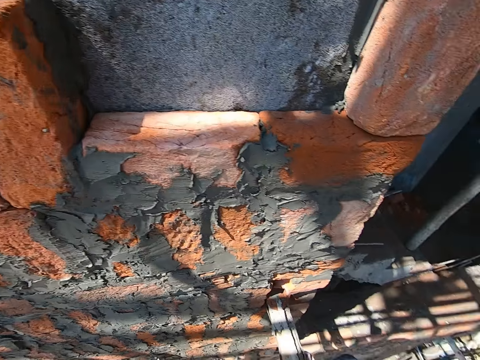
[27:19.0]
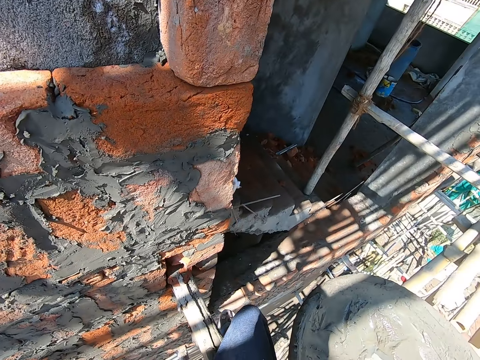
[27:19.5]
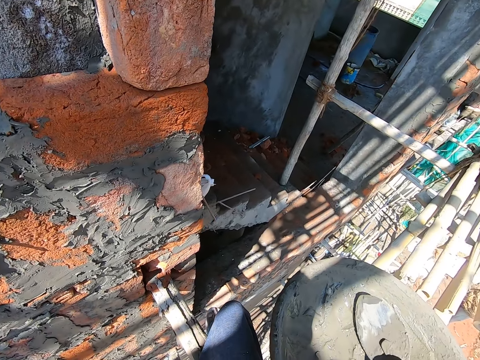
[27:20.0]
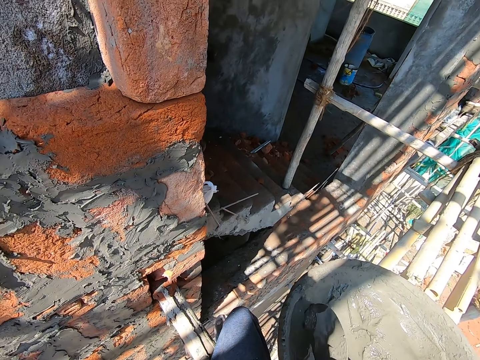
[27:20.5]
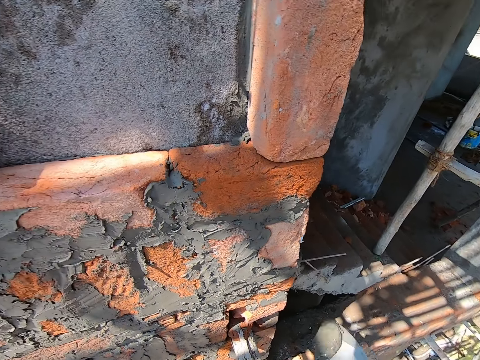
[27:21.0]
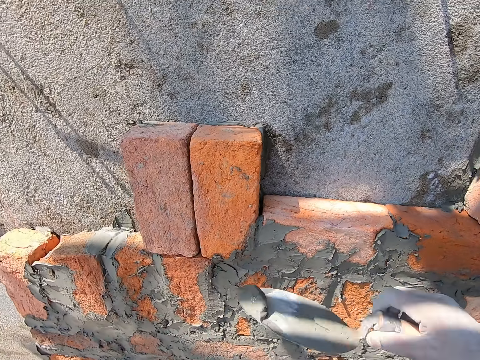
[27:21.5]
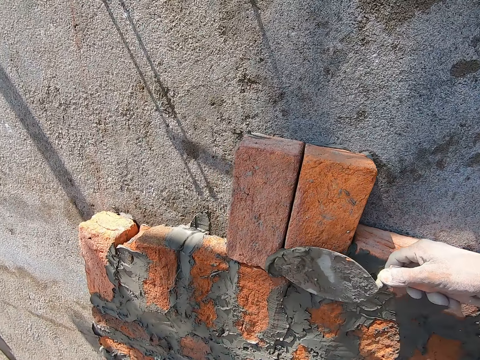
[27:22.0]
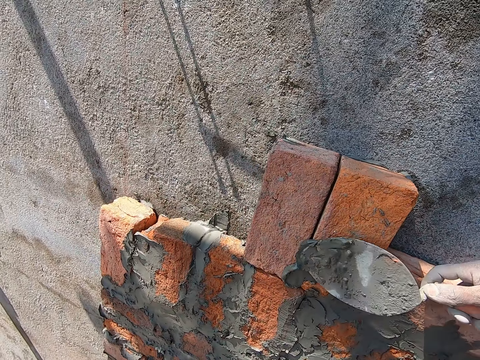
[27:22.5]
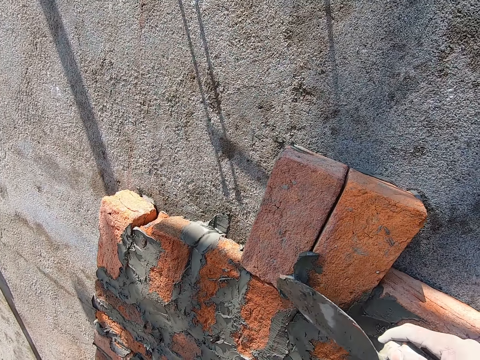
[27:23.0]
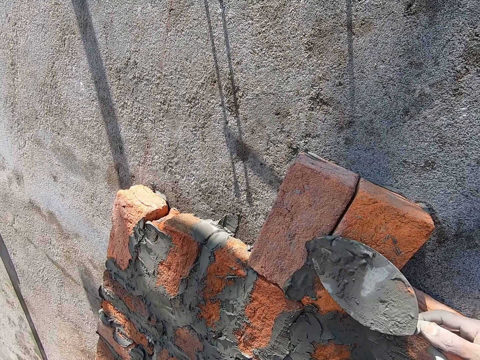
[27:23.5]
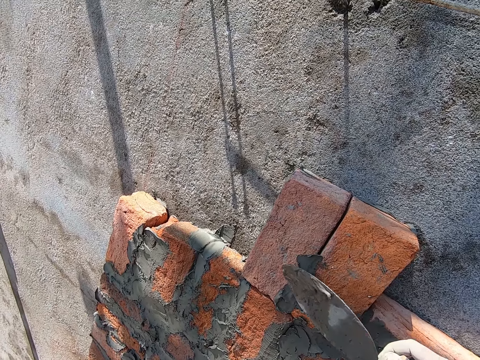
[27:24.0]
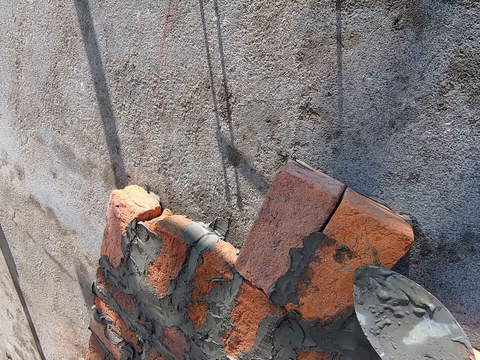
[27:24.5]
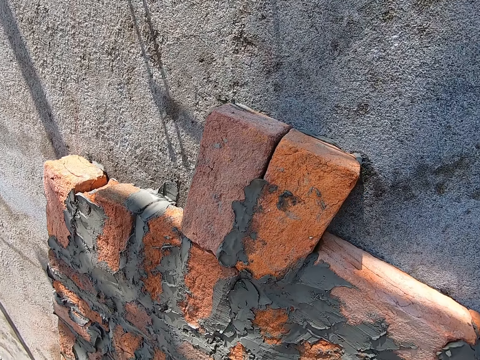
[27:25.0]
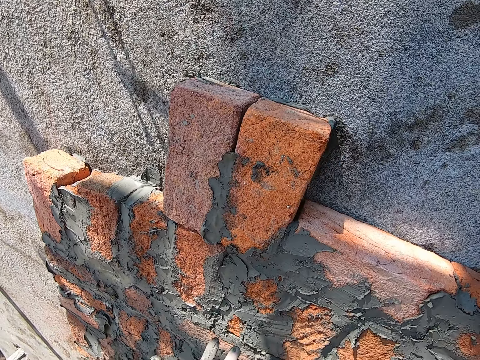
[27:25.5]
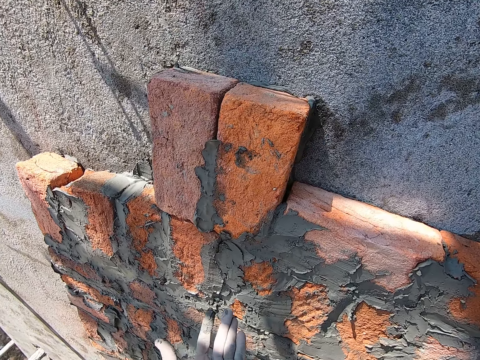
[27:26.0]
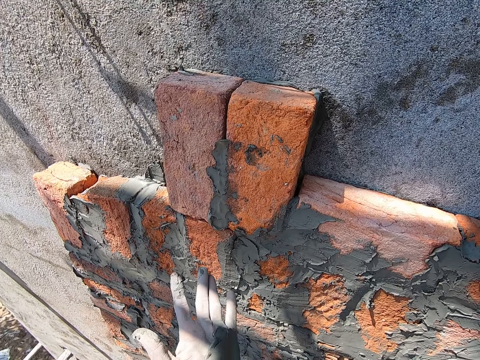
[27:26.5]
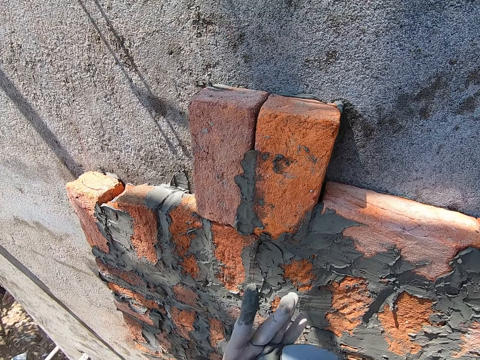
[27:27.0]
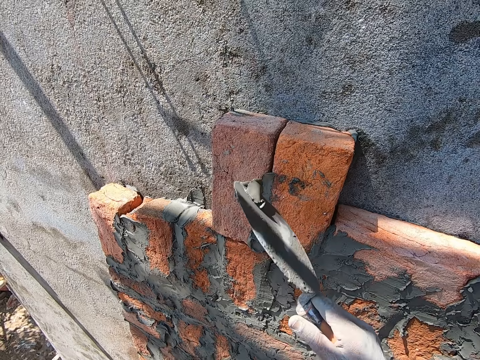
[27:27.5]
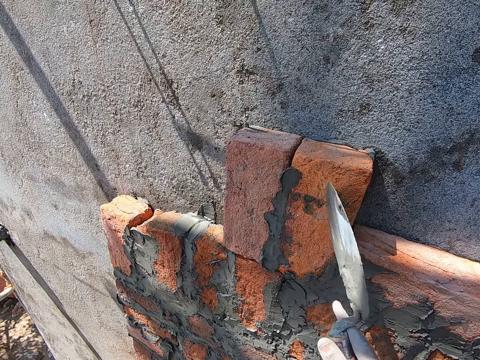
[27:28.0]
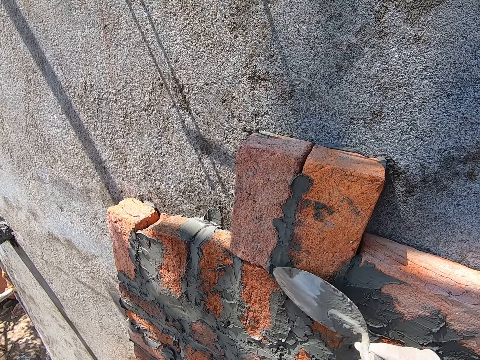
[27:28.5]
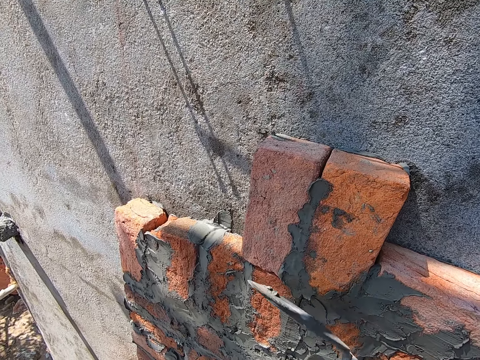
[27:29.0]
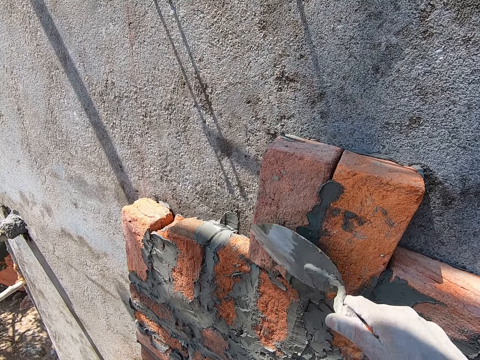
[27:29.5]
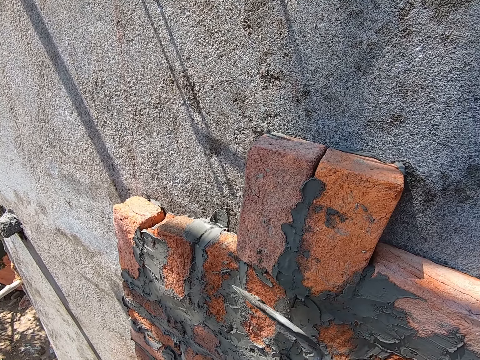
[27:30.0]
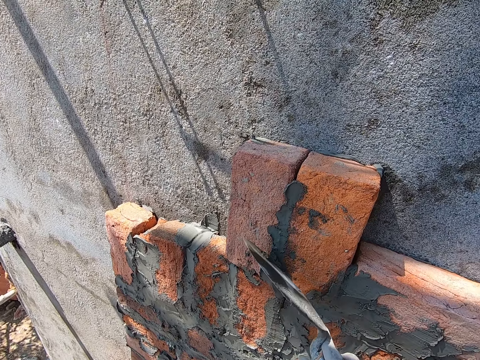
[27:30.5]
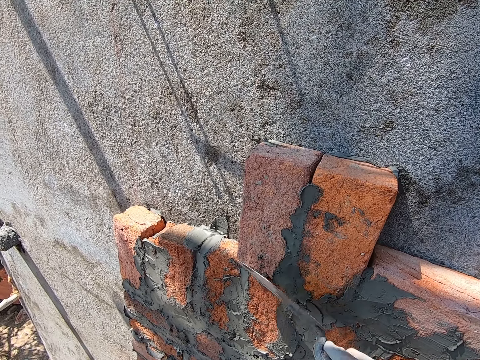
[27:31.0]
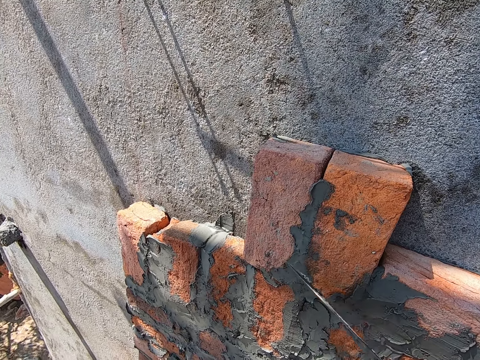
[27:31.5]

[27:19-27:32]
The camera wearer packs some mortar from a head pan on the scaffold with a hand trowel in his right hand. He smears the mortar on the hand trowel in his right hand on the bricks on the wall. He packs the mortar in his left hand with the hand trowel in his right hand. He smears the mortar on the hand trowel in his right hand on the bricks on the wall. He smoothens the mortar on the bricks on the wall with the hand trowel in his right hand.

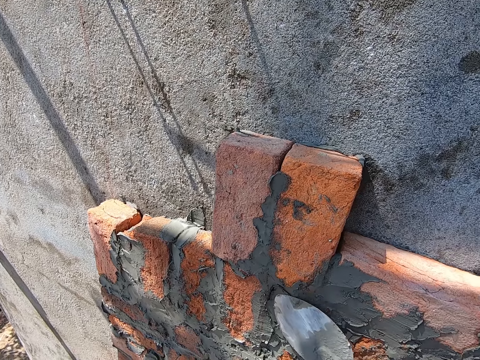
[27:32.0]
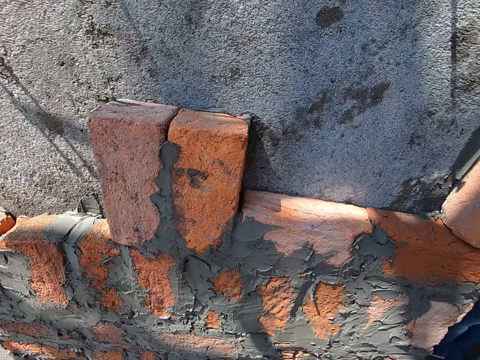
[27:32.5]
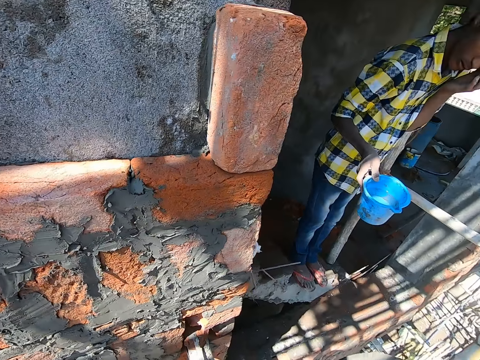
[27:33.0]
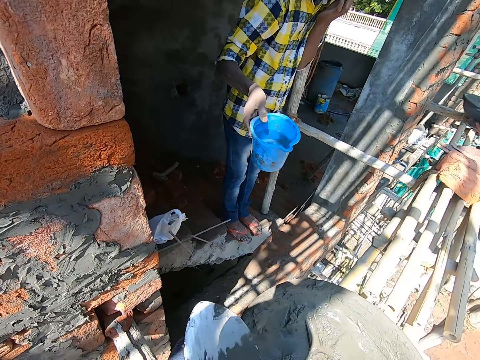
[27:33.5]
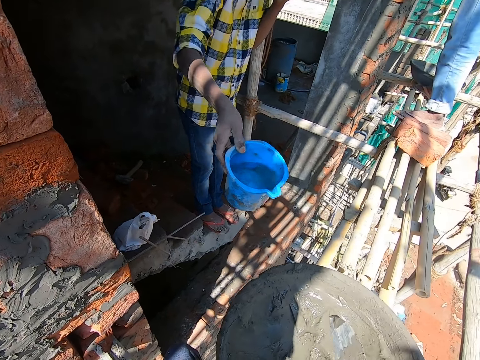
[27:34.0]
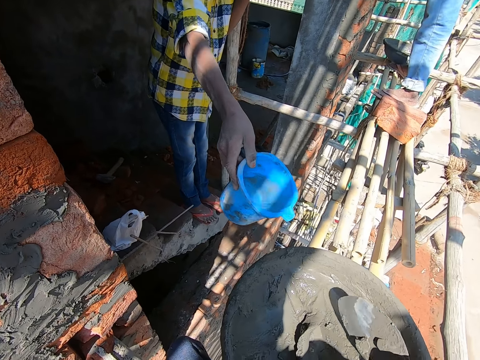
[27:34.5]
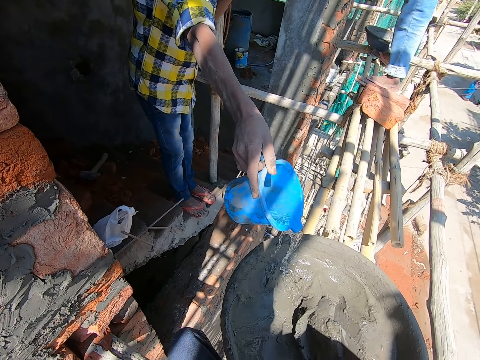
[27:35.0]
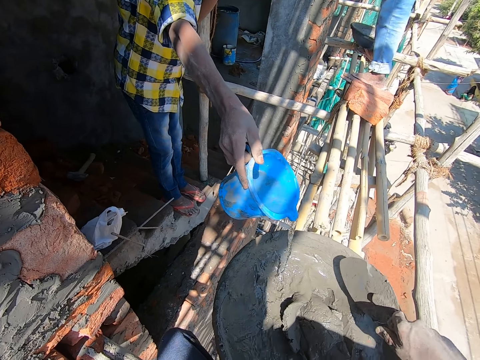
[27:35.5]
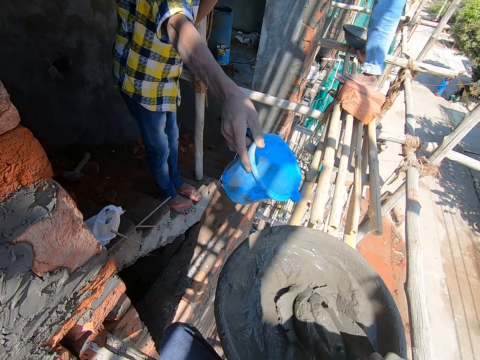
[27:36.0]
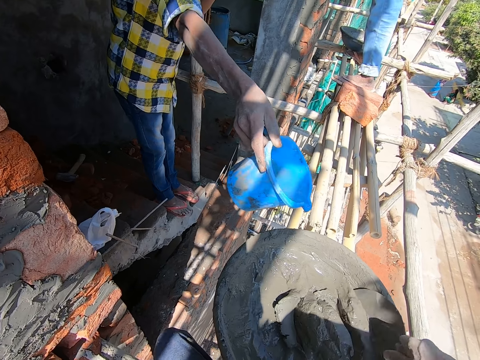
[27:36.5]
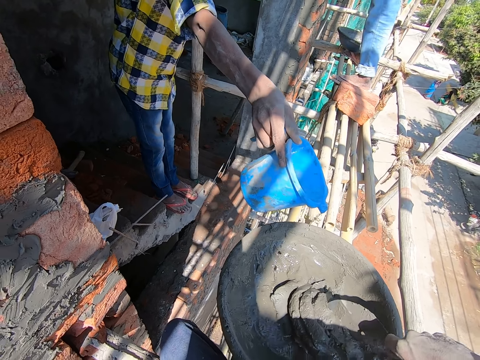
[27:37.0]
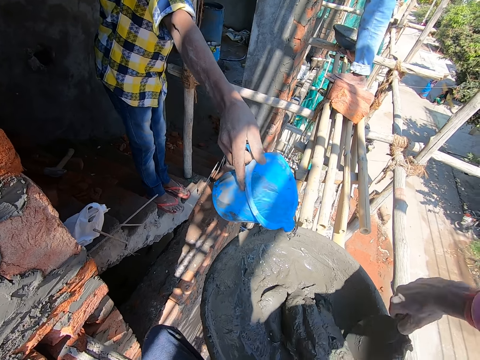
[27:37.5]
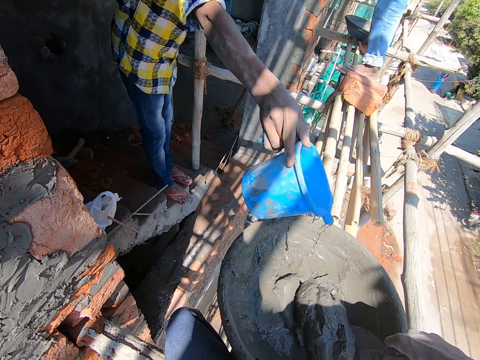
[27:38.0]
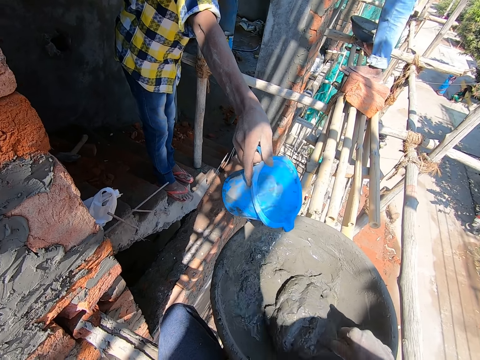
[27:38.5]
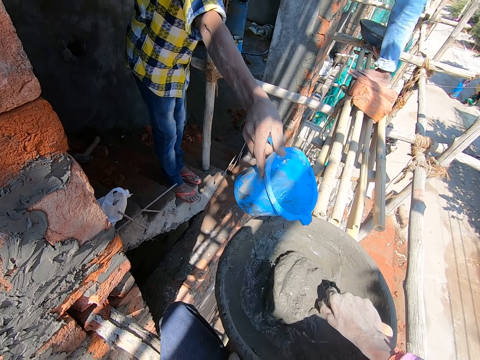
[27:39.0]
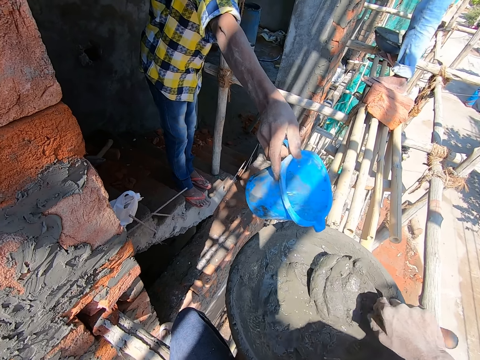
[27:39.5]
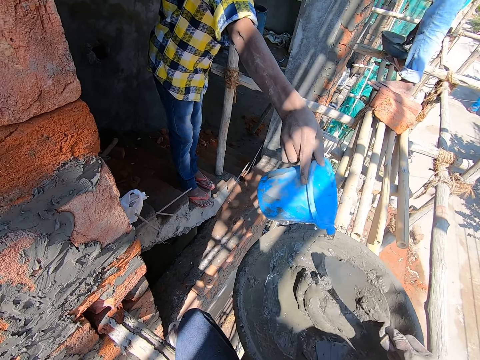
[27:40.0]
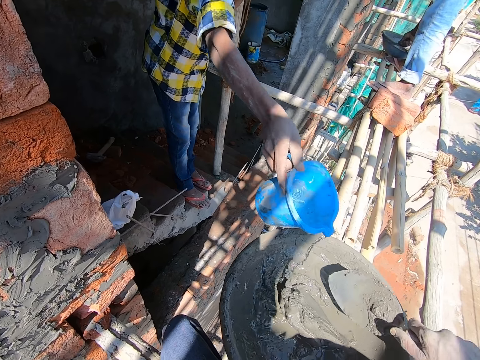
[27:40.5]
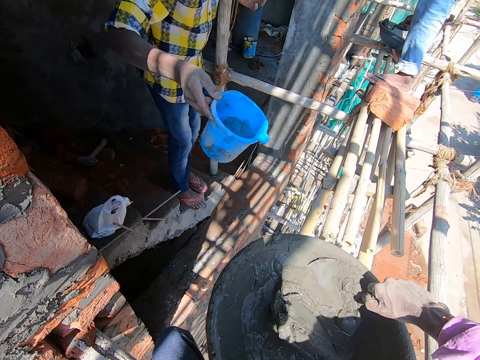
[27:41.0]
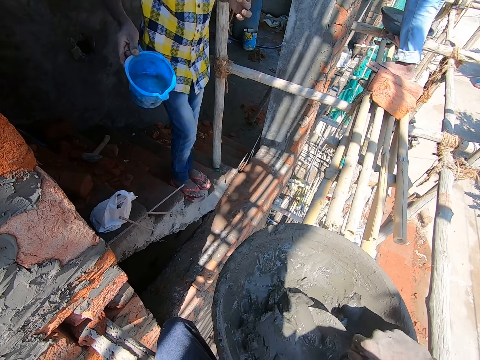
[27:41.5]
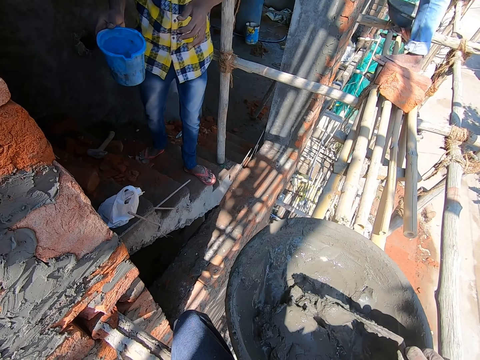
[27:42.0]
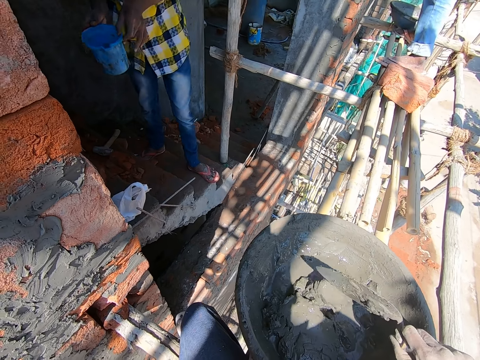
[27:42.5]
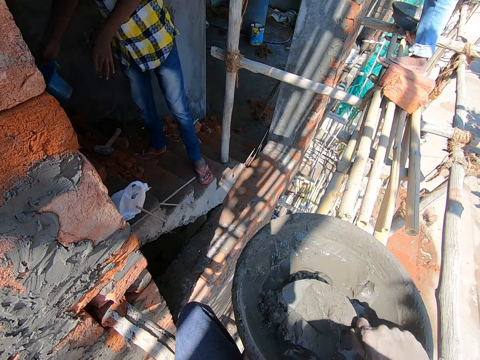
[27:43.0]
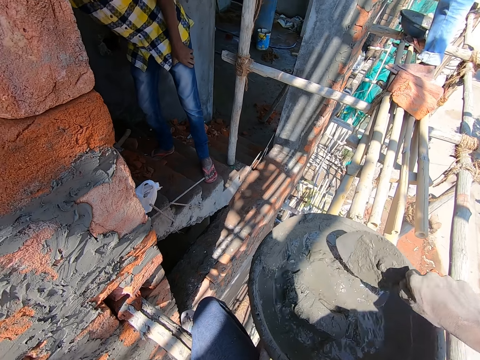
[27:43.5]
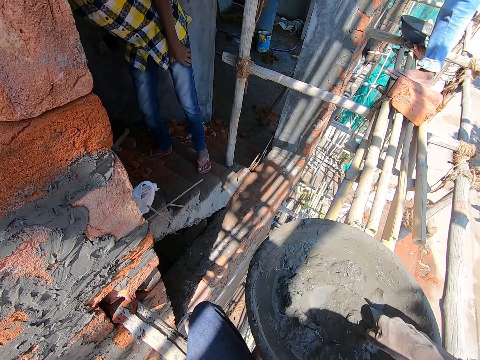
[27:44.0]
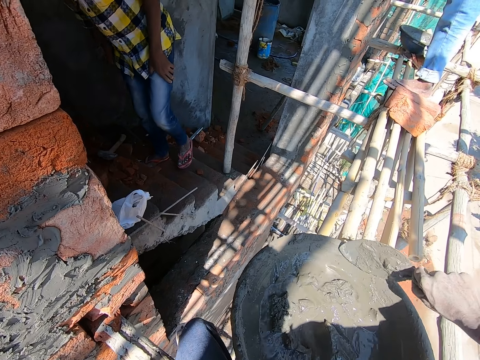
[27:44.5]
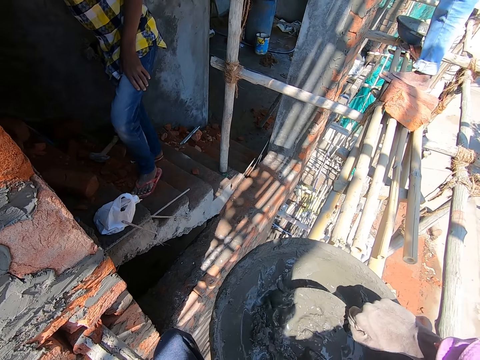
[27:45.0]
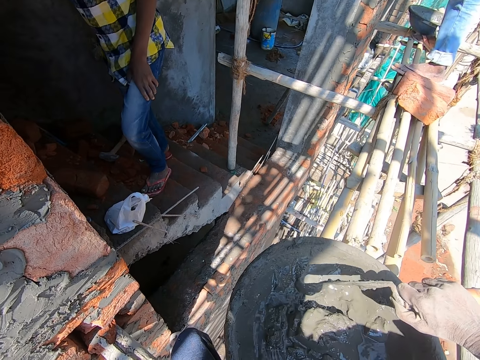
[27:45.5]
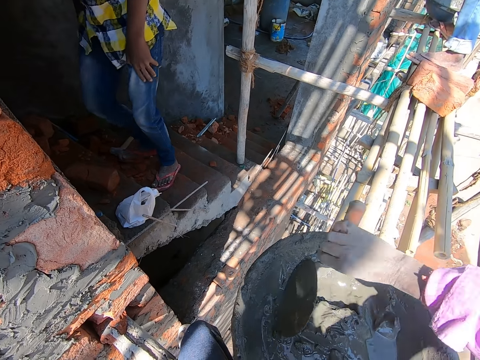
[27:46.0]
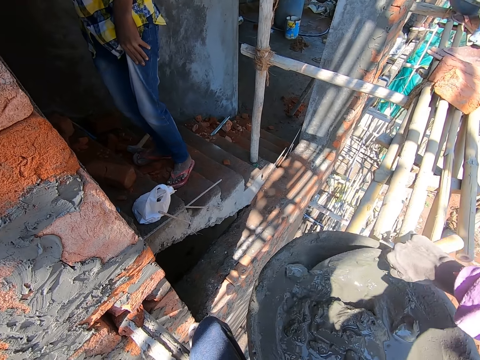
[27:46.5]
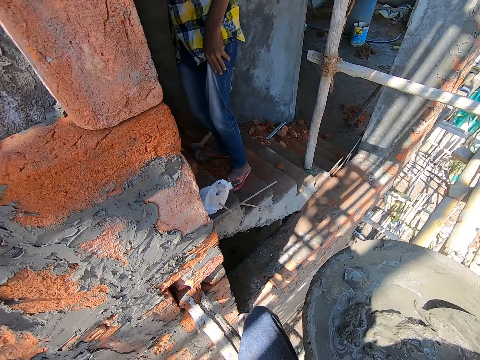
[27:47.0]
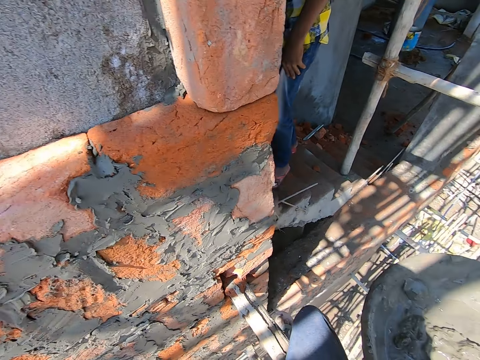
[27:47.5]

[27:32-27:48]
A man holds a bucket in his right hand. The man interacted with the camera wearer. The camera wearer mixes the mortar in the head pan on the scaffold with the hand trowel in his right hand. The man pours water from the bucket into the head pan. Another man packs some mortar from the head pan on the scaffold with the hand trowel in his right hand. The first man holds the bucket in his right hand with his left hand. The first man drops the bucket in his right hand on the floor.
